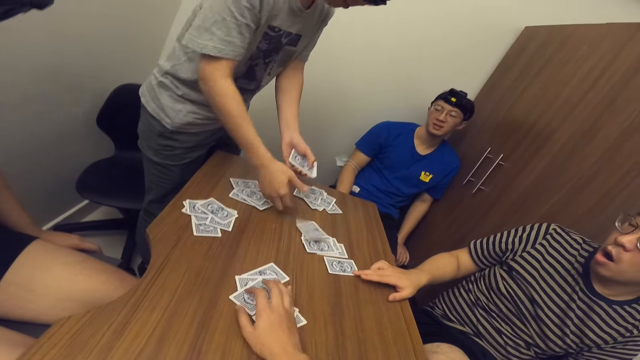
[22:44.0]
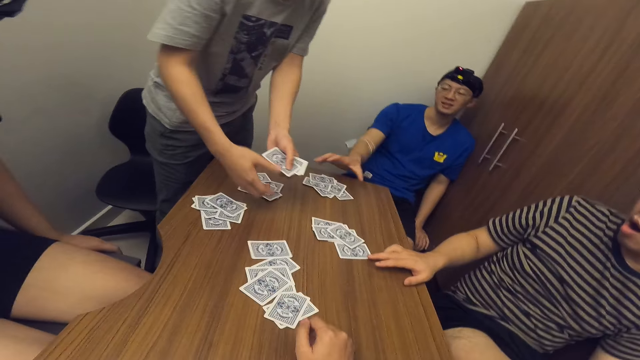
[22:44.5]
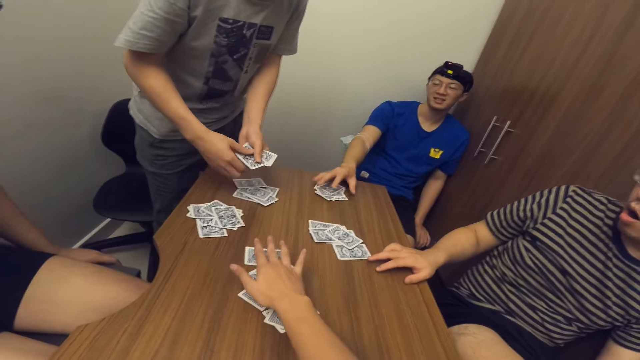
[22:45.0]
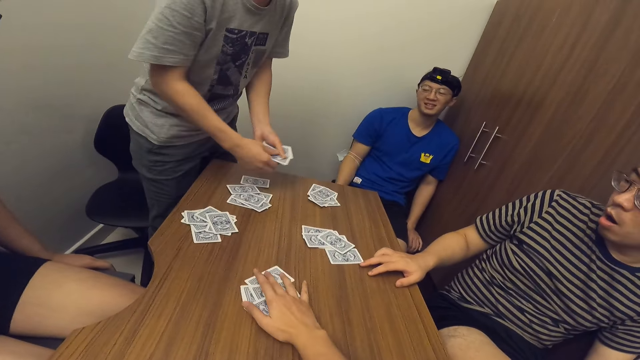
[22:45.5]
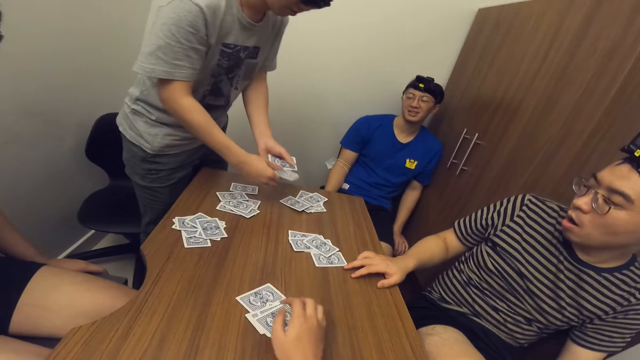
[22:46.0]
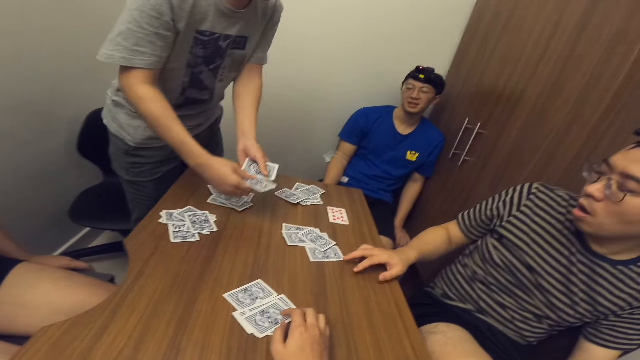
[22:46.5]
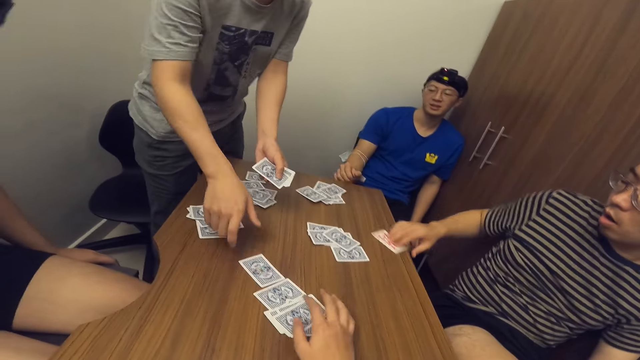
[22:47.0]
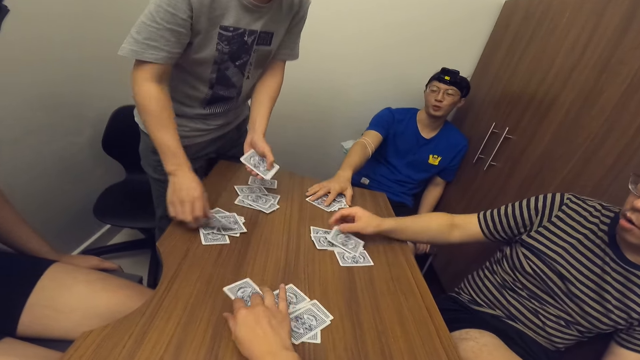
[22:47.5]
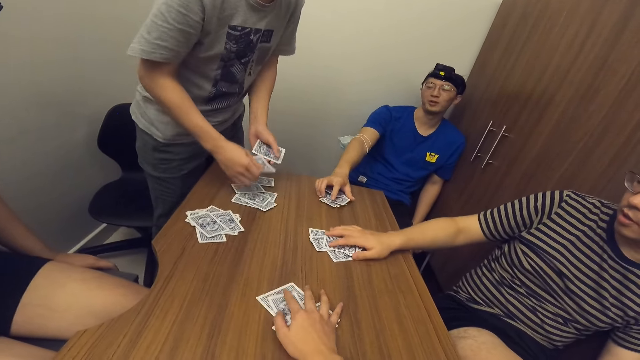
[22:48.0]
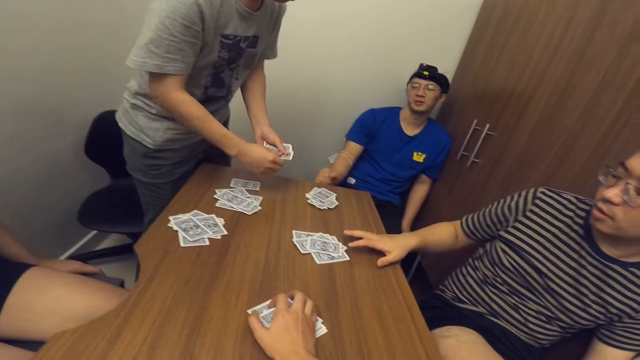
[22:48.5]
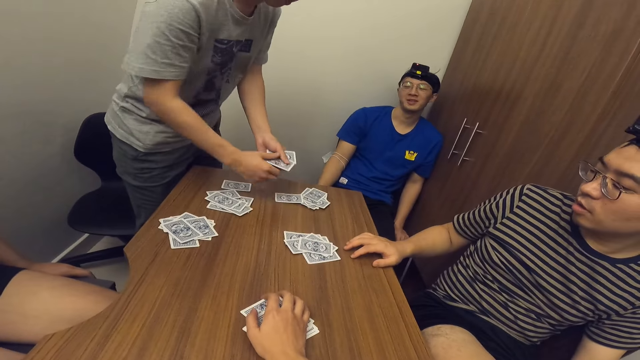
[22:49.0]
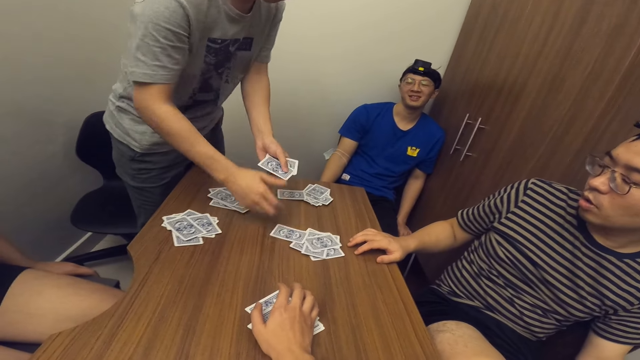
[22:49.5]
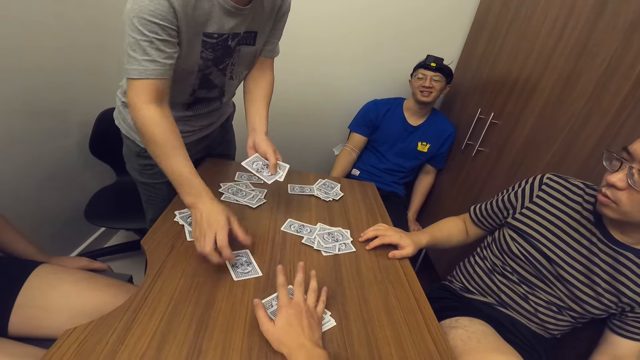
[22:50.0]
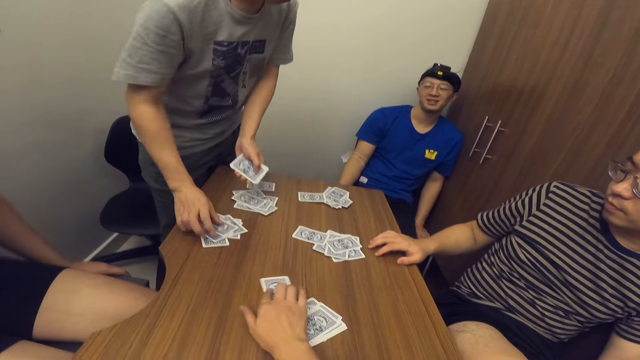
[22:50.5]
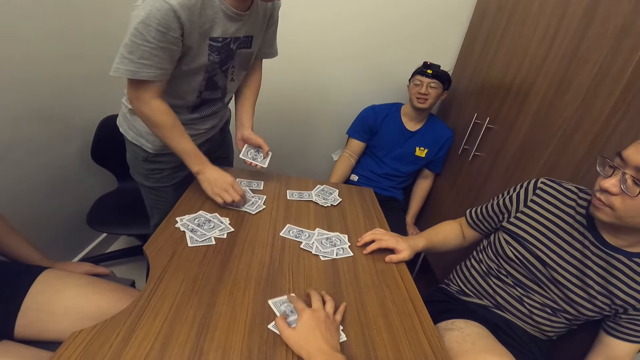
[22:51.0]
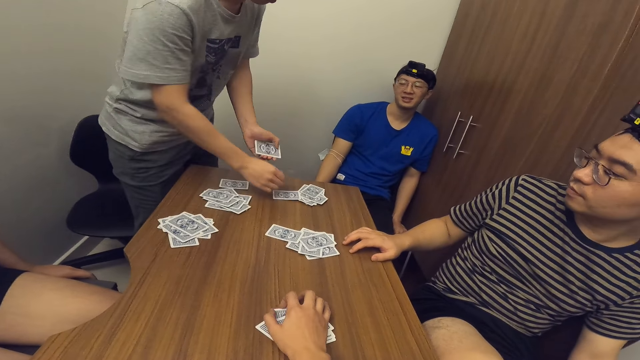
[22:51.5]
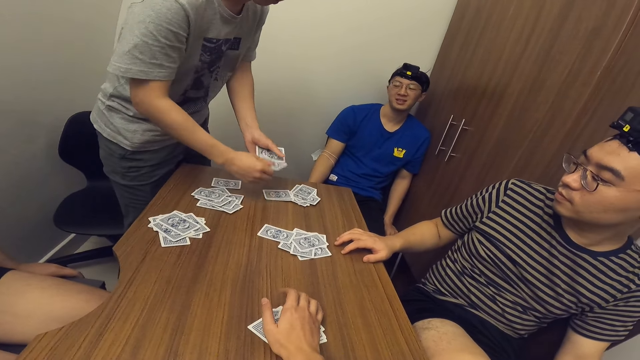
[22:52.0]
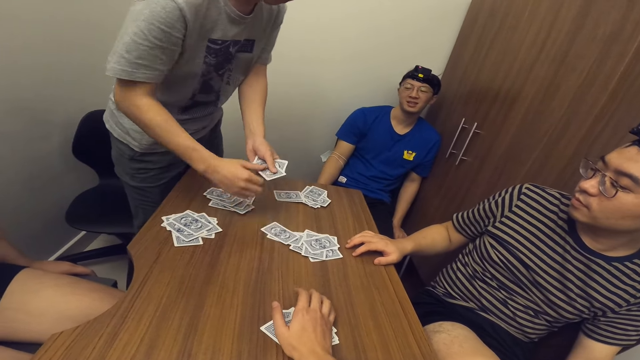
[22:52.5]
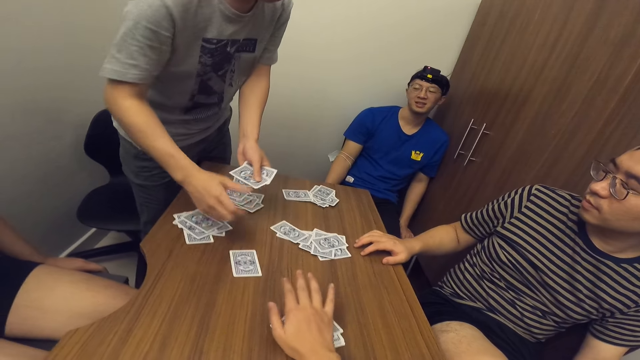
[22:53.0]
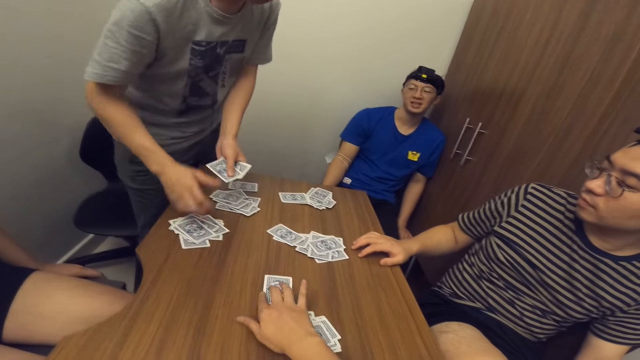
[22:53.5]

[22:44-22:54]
The camera wearer adjusts cards on the table with his right hand. A man adjusts cards on the table with his right hand. Another man drops a card on the table with his right hand repeatedly. A third man touches a card on the table with his left hand. The second man drops a card on the table with his right hand again. The third man picks a card with his right hand. A fourth man turns the card. The second man drops a card on the table with his right hand again and drags cards on the table with his right hand. He drops a card on the table with his right hand repeatedly. The camera wearer drags a card on the table. The second man drops a card on the table with his right hand repeatedly. The camera wearer drags a card on the table again. The second man drops a card on the table with his right hand again.

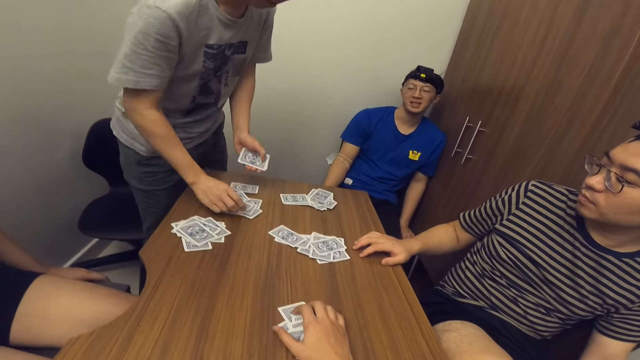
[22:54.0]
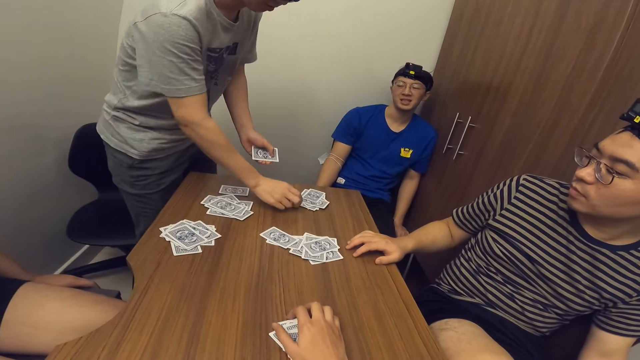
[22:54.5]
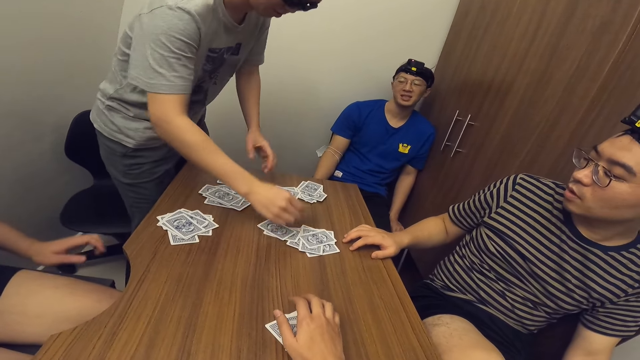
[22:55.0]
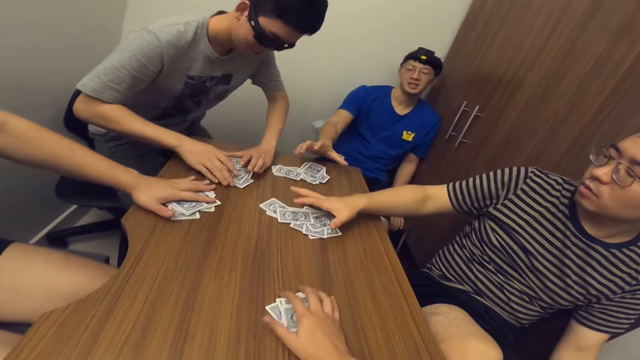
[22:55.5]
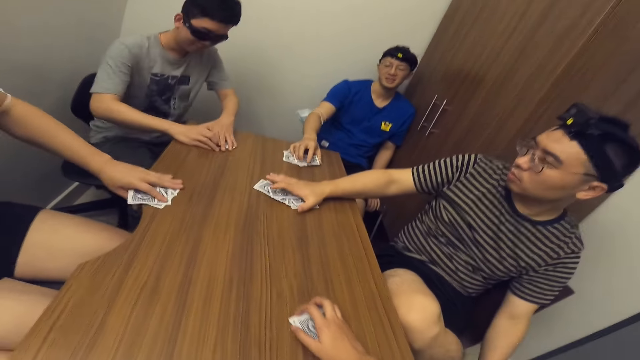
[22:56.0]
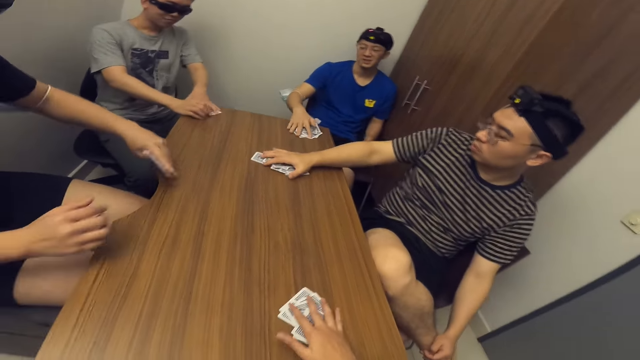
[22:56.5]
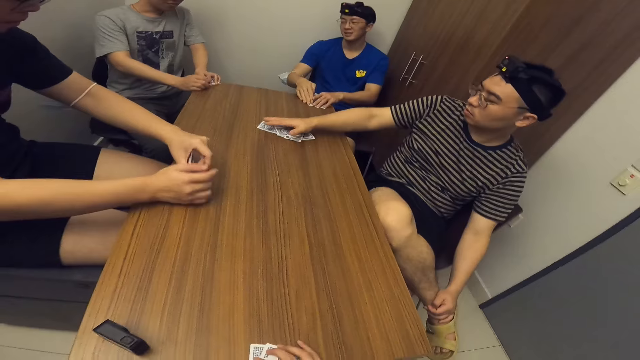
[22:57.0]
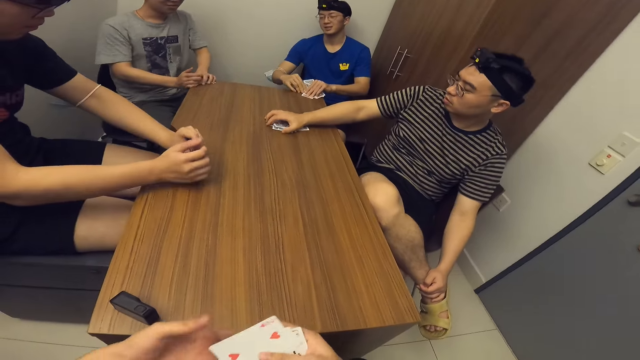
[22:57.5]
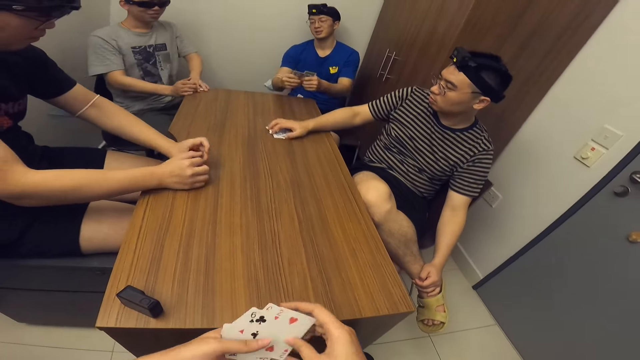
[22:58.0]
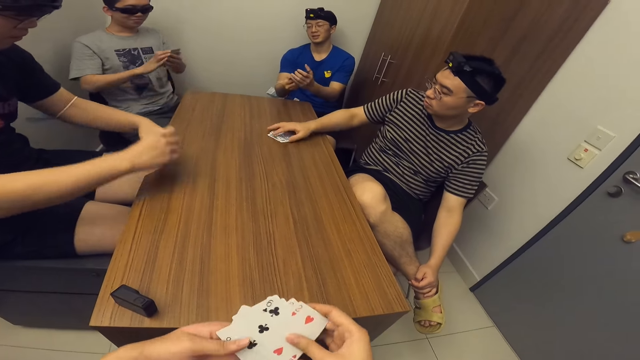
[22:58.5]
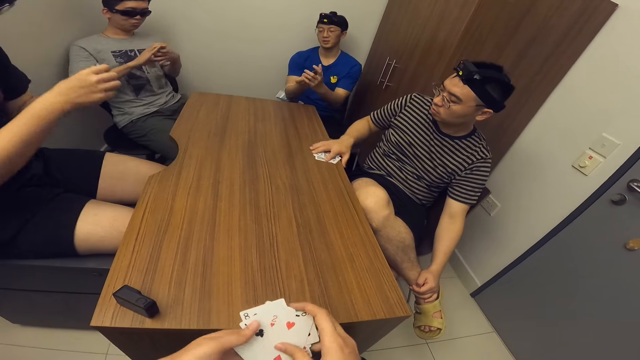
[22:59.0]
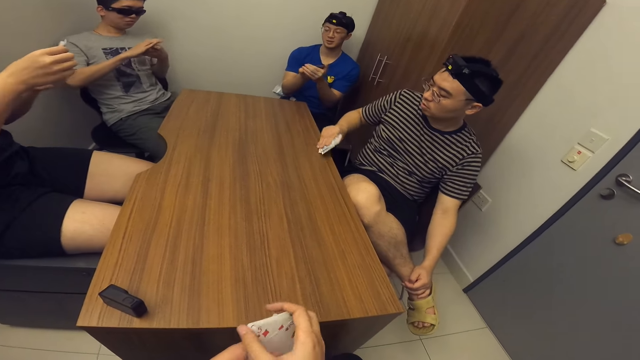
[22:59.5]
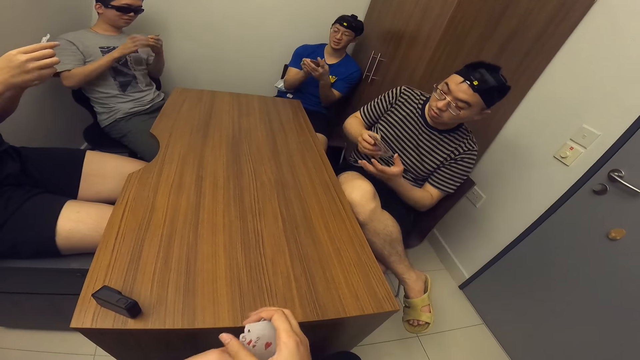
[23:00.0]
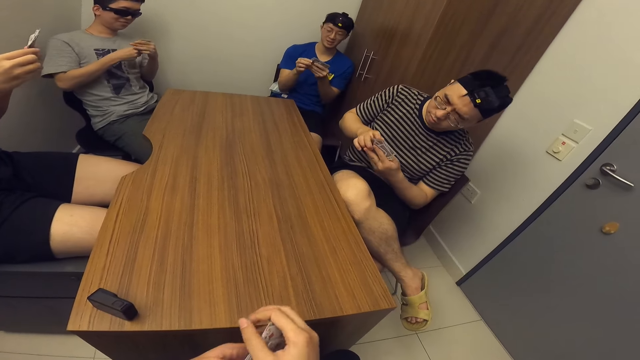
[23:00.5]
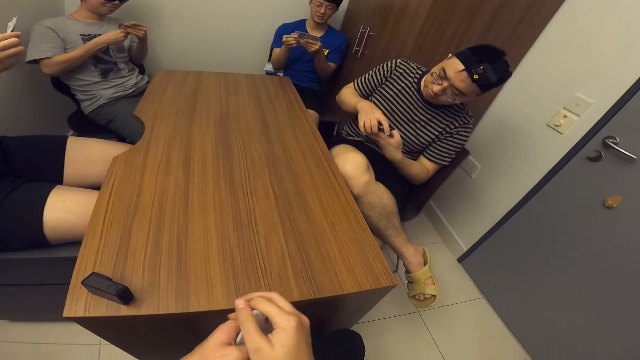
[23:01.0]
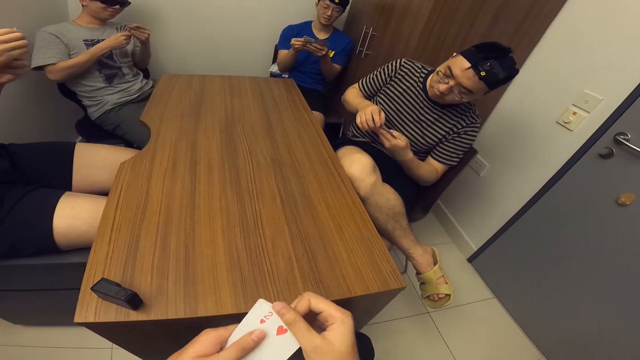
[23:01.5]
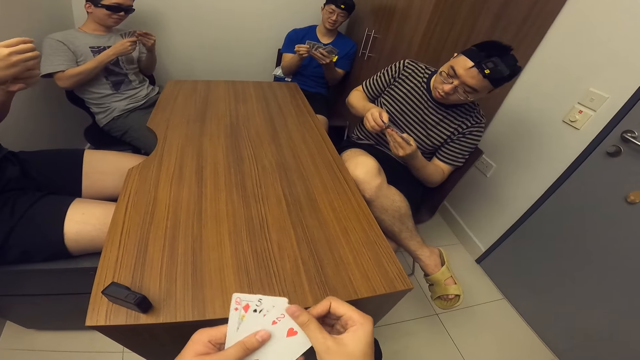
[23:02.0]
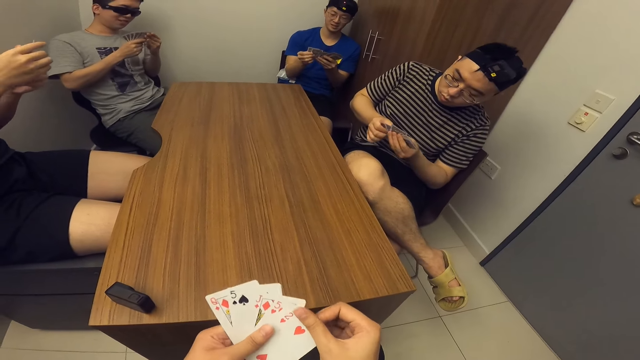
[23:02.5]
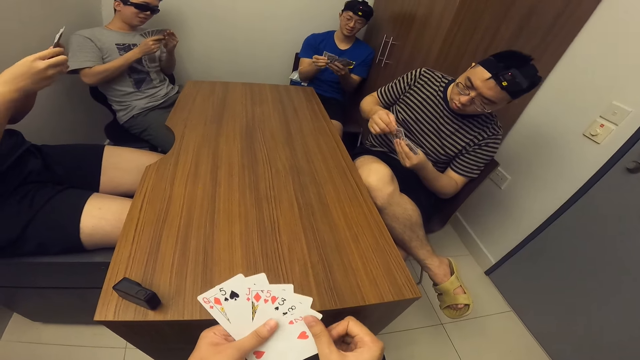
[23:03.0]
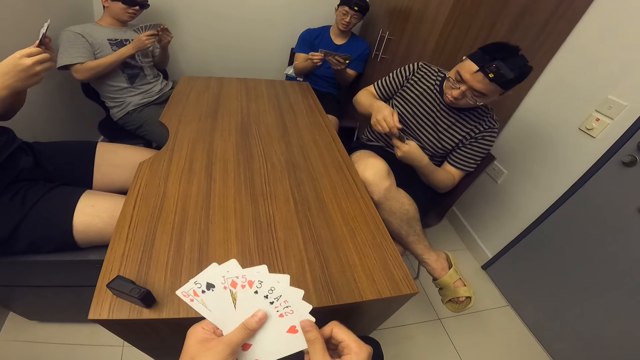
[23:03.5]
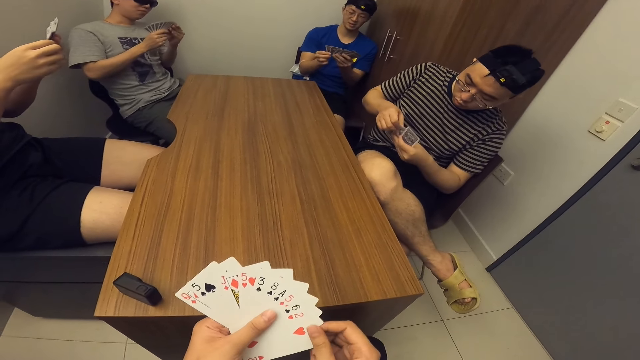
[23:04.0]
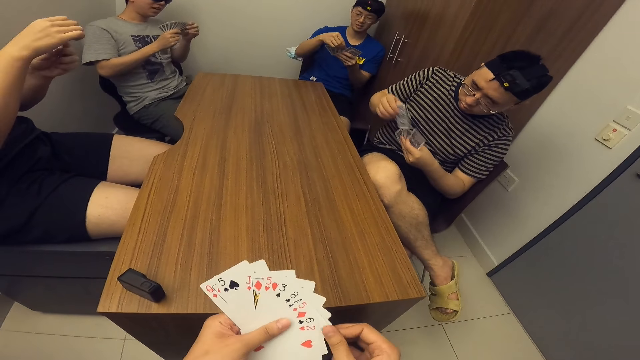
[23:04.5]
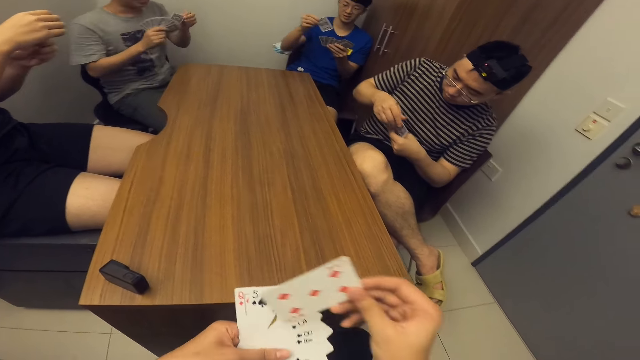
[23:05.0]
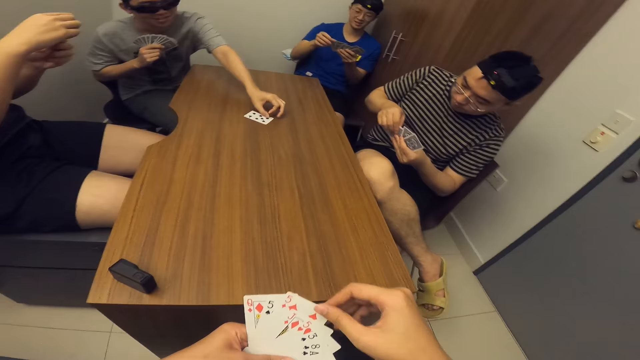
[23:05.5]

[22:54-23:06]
The camera wearer drags a card on the table. A man drops a card on the table with his right hand. He drops a card on the table with his right hand again. The men take cards from the table. The first man sits down. Another man drags a card on the table with his right hand. A third man drags a card on the table with his right hand. A fourth man picks a card on the table with his right hand. The first man drags a card on the table with both hands. The fourth man arranges his card with both hands. The third man arranges his card with both hands. The first man arranges his card with both hands. The camera wearer arranges cards with both hands. The men arrange cards. The second man picks a card on the table with his right hand and arranges his card with both hands. The camera wearer spreads cards in the hand. The first man puts a card on the table.
